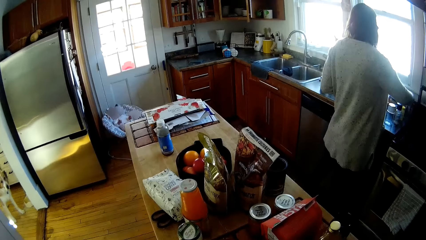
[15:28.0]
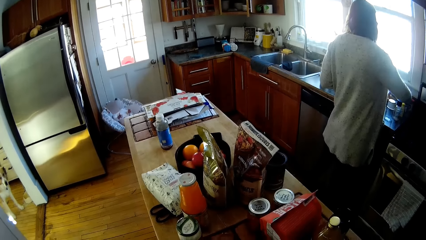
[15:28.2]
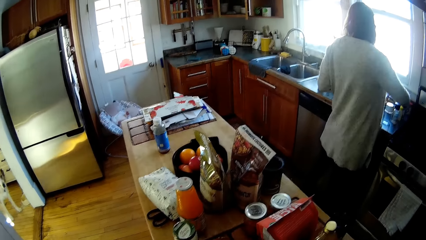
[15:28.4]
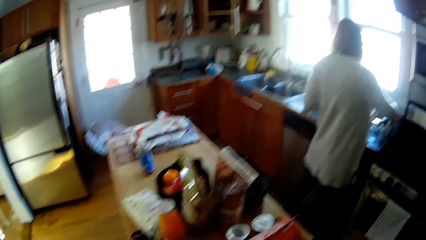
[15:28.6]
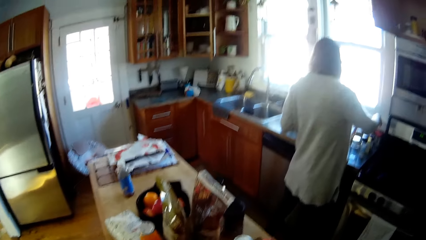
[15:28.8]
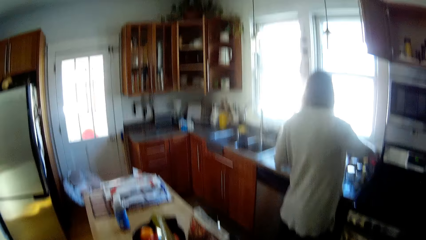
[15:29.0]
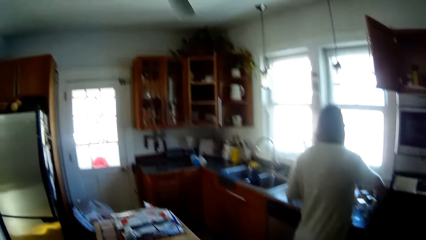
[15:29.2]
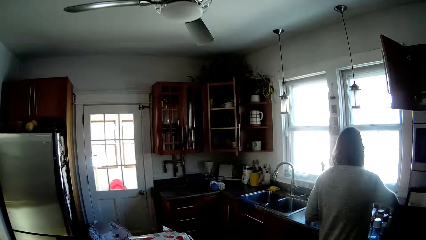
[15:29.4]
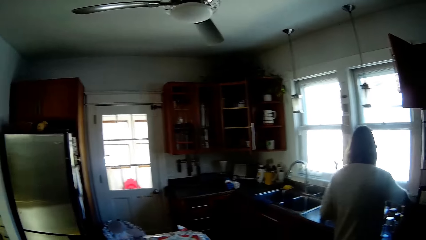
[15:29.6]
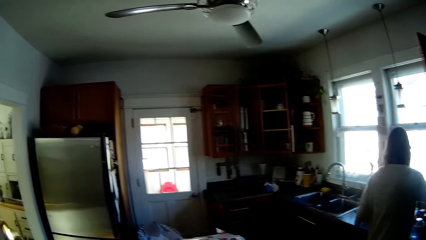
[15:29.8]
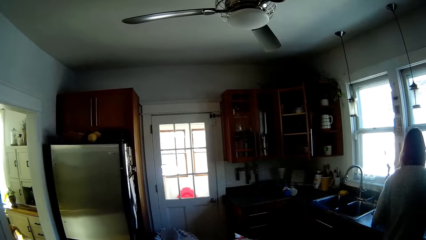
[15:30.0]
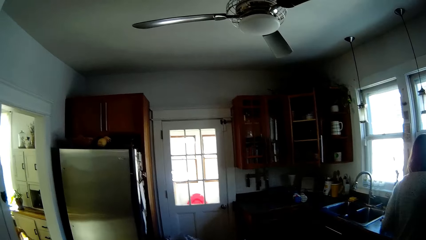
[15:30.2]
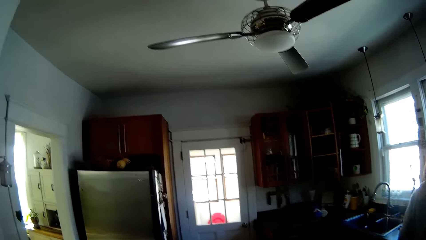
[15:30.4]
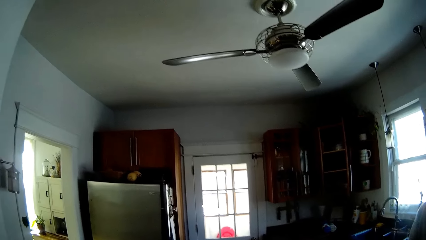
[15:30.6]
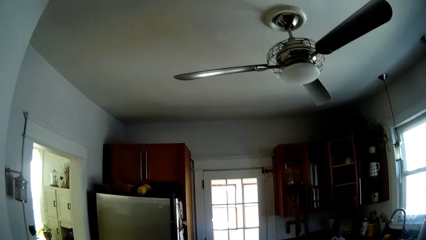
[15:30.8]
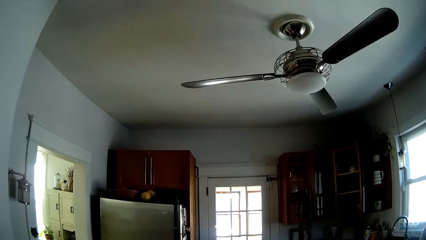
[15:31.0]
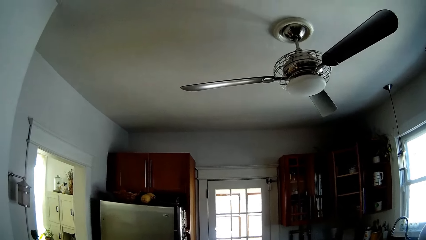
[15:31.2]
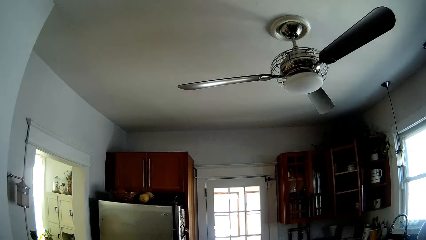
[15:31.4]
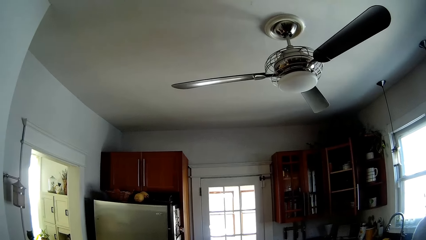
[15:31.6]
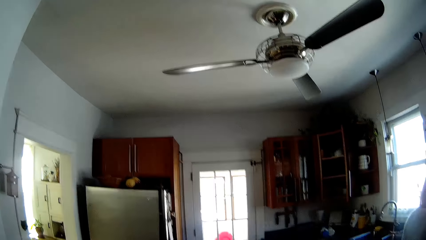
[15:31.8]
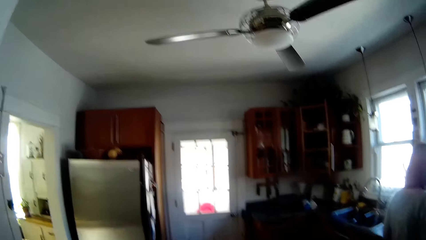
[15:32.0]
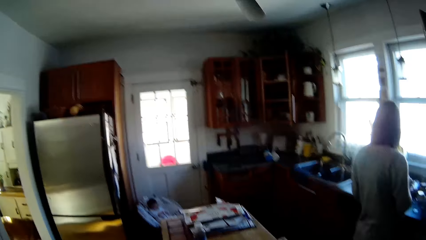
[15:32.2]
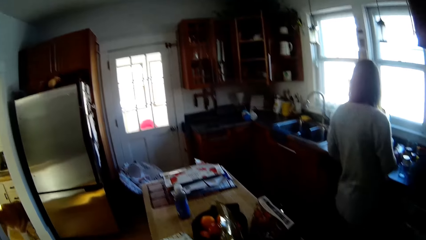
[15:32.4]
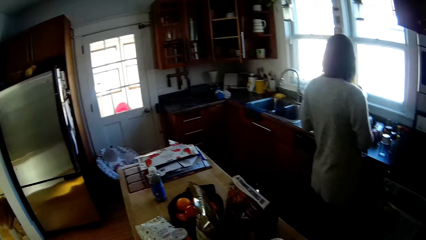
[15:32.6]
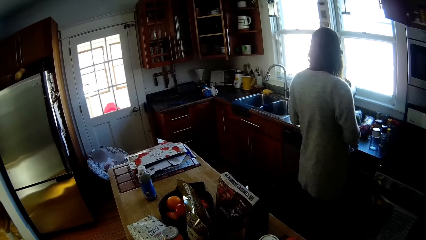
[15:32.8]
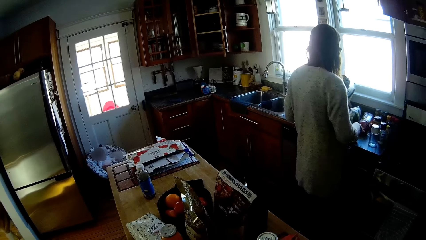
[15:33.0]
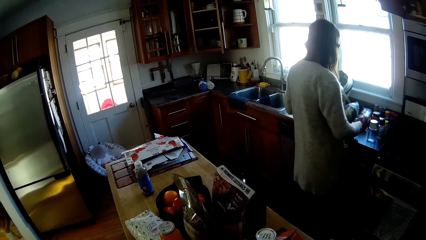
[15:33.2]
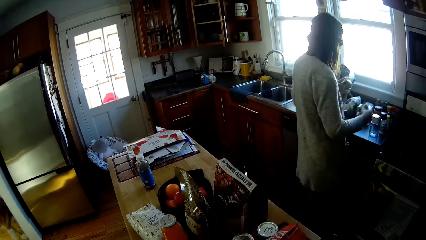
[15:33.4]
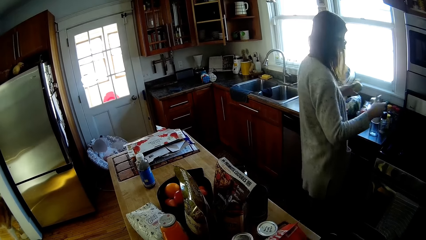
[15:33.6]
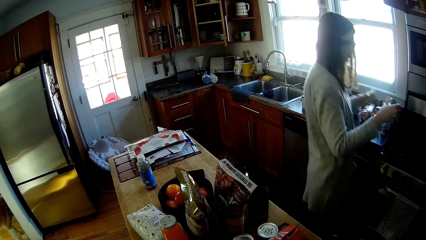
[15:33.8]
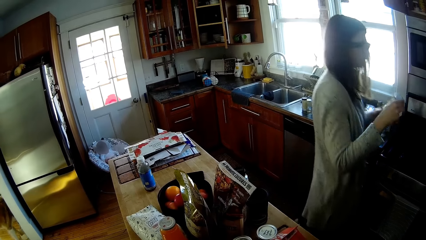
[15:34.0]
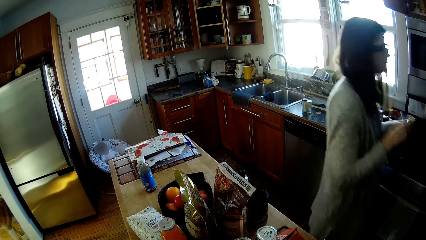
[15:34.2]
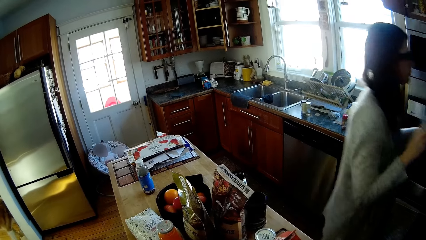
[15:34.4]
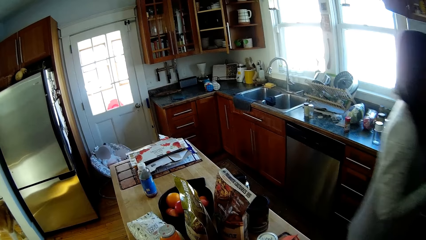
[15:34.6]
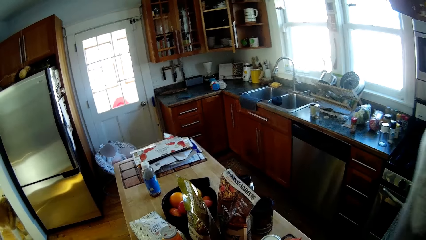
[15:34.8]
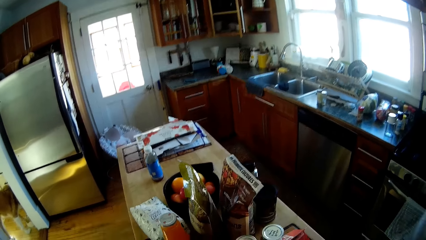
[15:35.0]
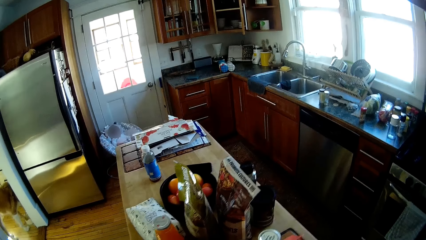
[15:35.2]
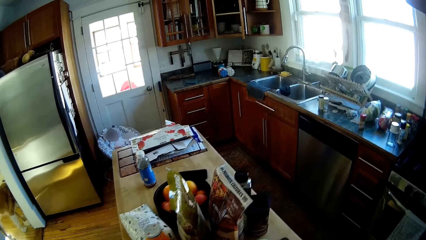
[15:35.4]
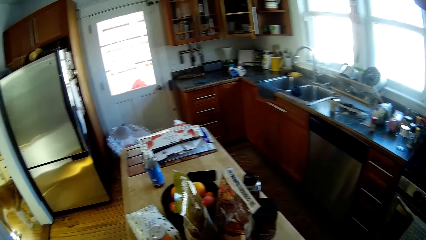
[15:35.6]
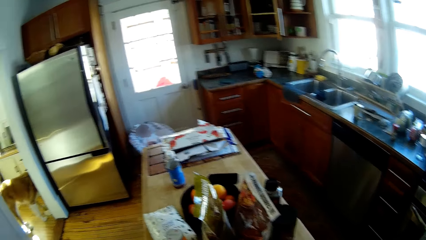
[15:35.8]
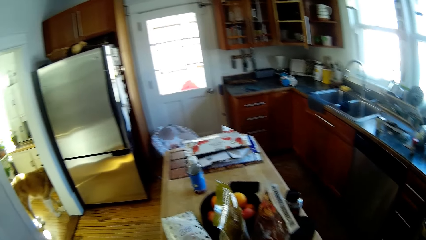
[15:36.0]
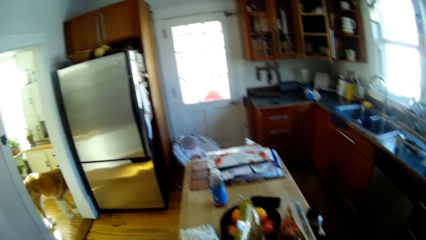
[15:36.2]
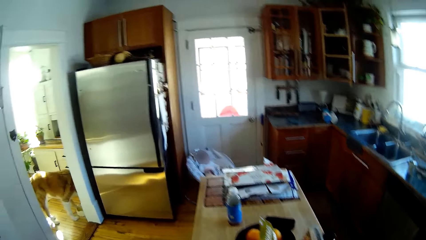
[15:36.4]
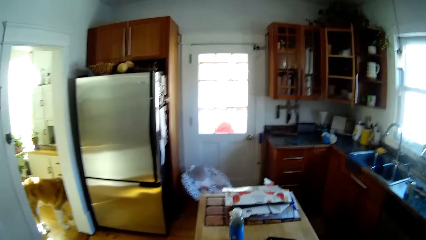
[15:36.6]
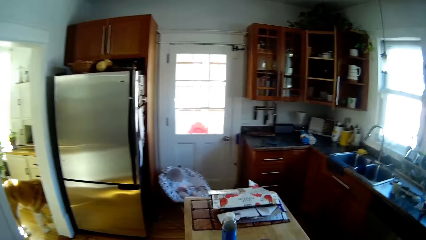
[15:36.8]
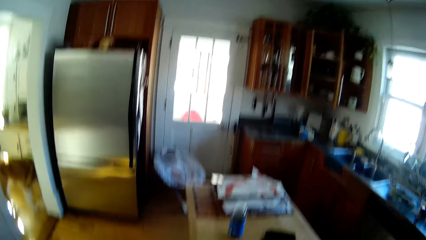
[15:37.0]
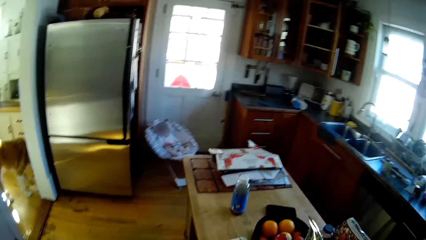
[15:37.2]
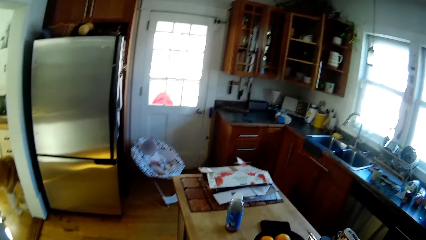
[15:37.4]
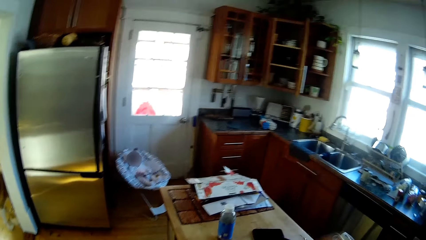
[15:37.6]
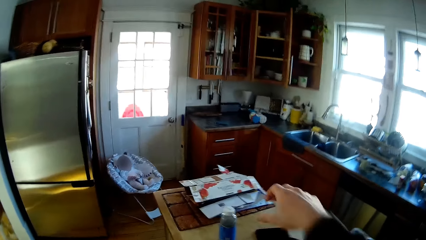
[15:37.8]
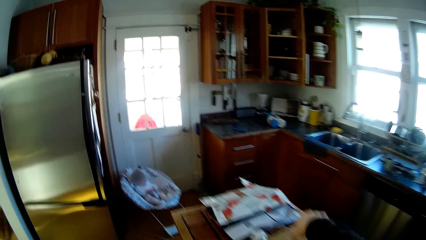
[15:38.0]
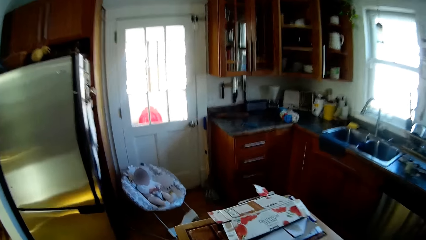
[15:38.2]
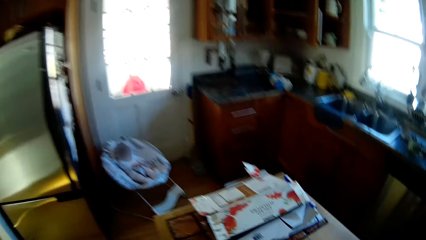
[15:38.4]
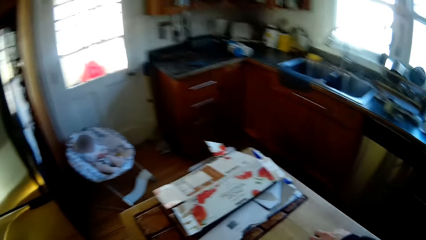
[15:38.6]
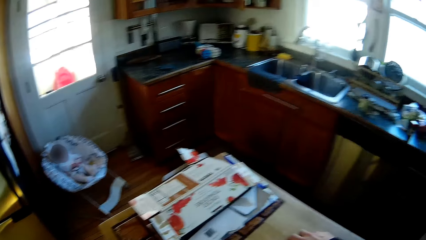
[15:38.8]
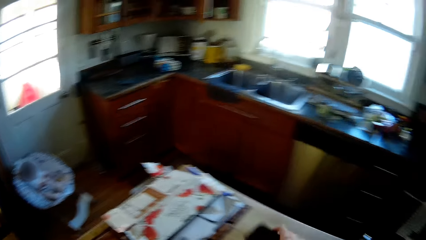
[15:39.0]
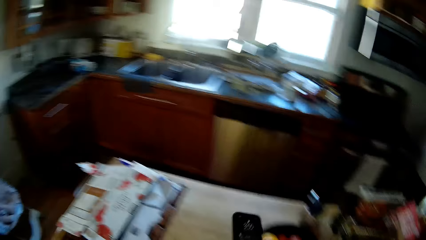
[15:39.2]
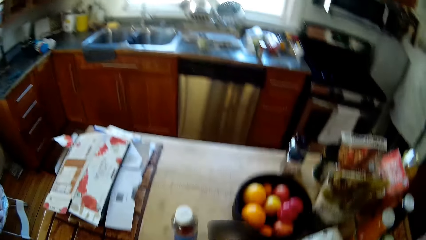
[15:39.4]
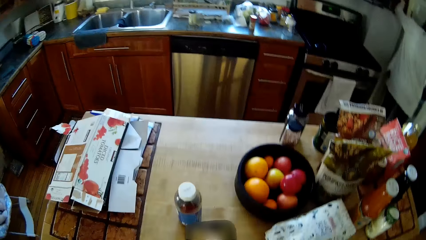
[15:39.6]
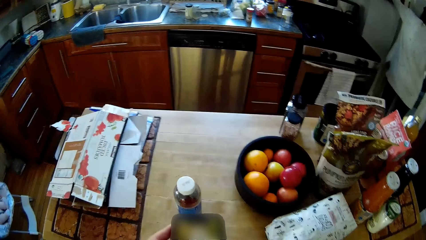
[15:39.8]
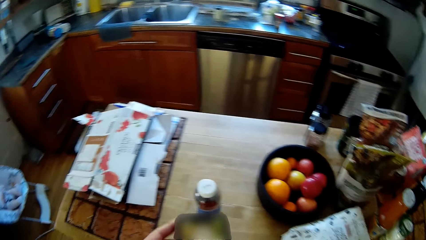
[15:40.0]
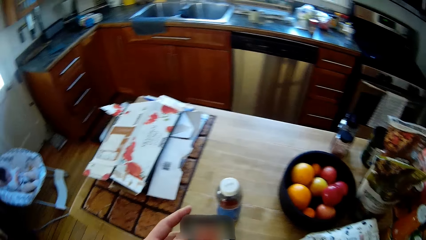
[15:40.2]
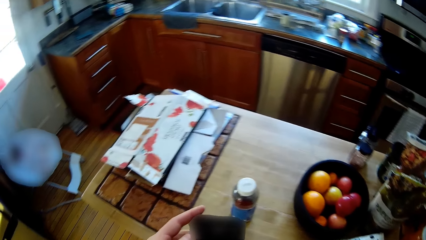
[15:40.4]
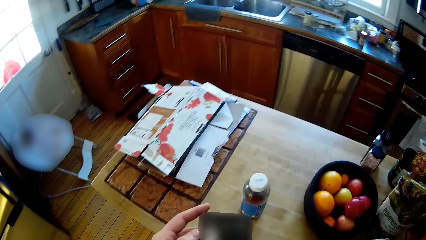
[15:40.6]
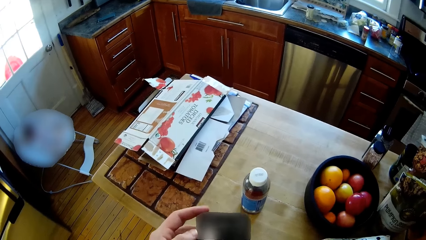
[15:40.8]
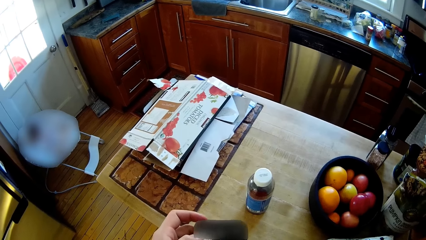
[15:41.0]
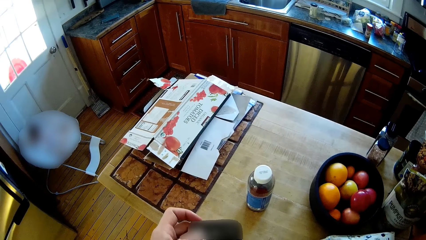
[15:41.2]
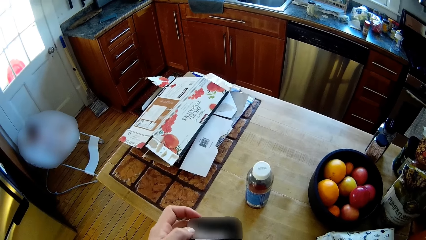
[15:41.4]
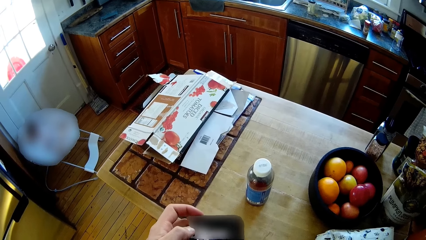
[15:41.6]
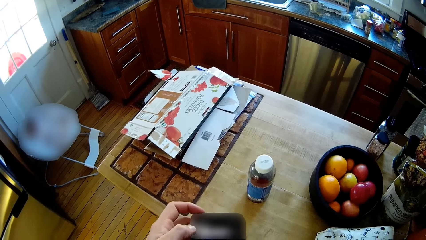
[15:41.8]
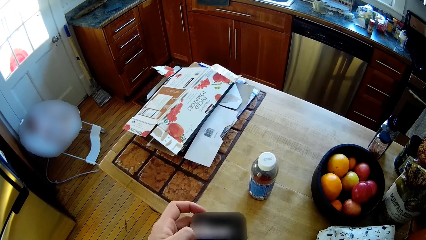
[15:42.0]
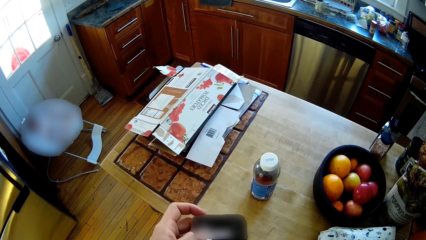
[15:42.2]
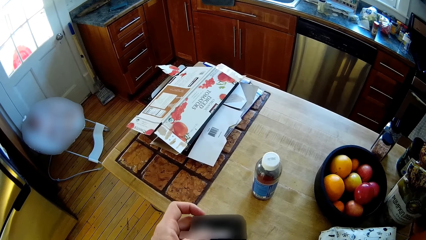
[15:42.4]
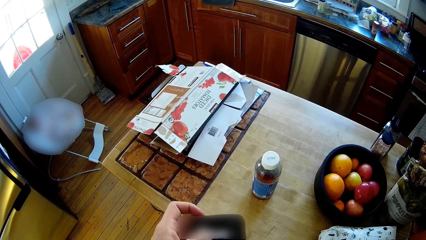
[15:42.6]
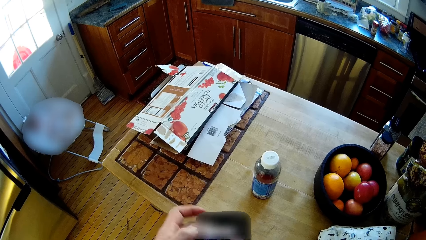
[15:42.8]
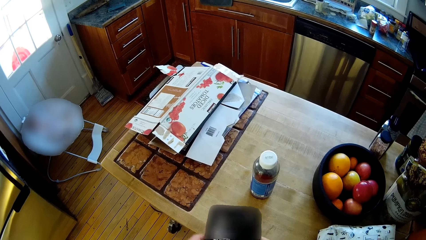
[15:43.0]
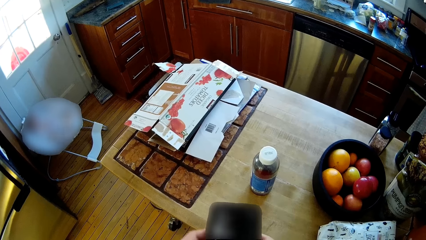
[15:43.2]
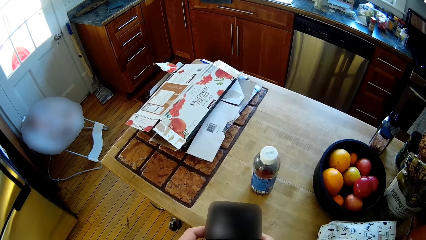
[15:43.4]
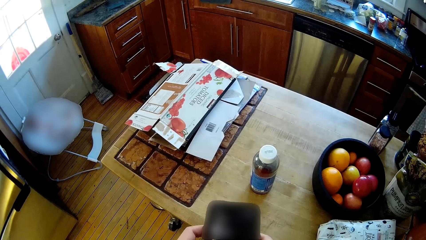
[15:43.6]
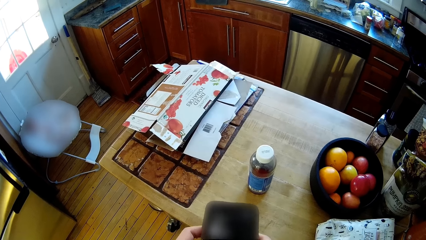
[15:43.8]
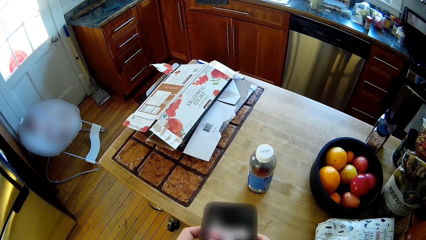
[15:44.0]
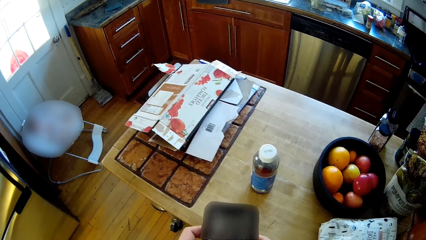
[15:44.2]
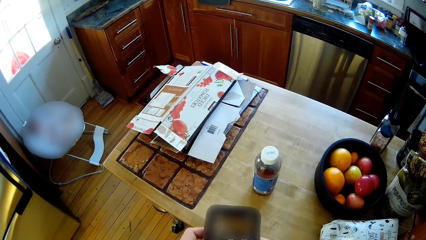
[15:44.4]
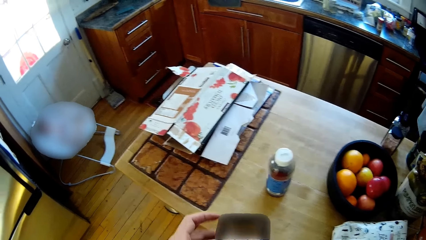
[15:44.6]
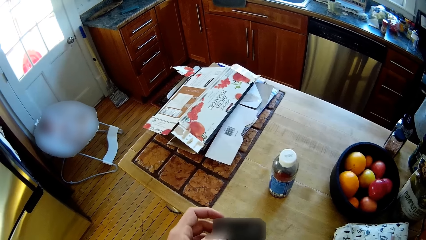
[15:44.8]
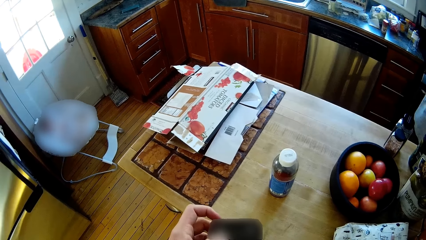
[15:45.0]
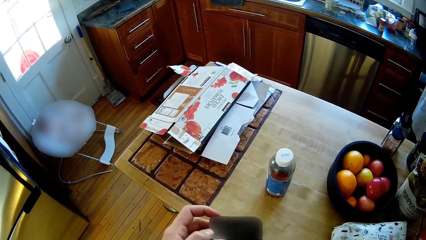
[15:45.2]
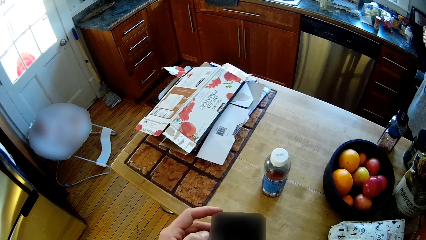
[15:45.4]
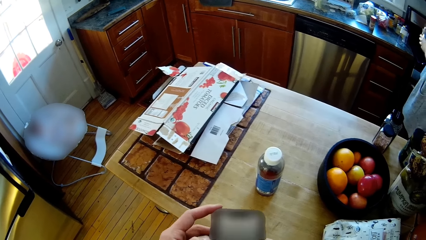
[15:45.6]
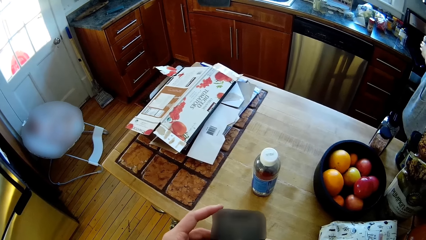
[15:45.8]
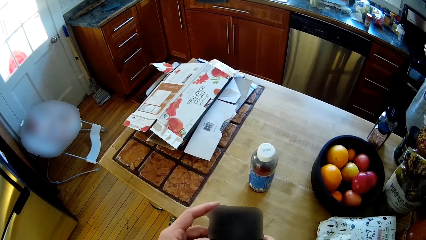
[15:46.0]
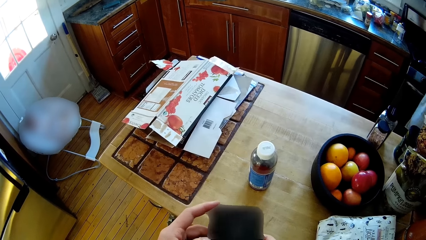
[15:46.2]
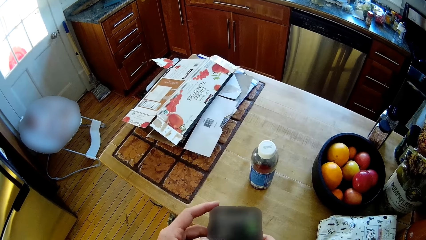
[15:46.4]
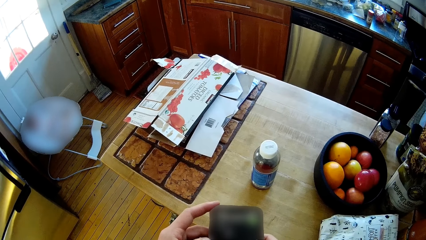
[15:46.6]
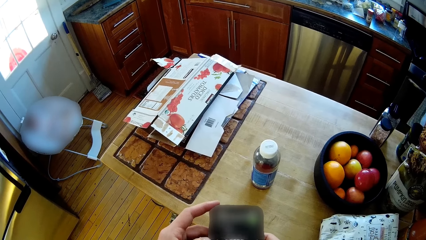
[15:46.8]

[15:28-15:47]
The woman picks up some cups from the top of the base cabinets with both hands. The woman walks on the floor. The camera wearer stands on the floor. She grabs the phone from the table with her right hand. She operates the phone with both hands. The woman stands on the floor.
